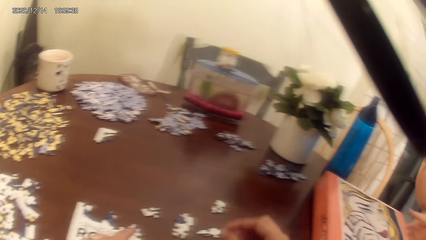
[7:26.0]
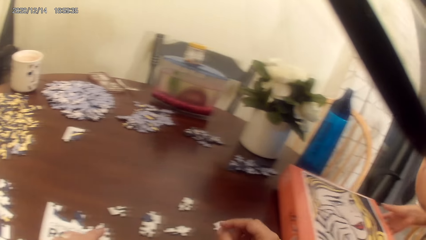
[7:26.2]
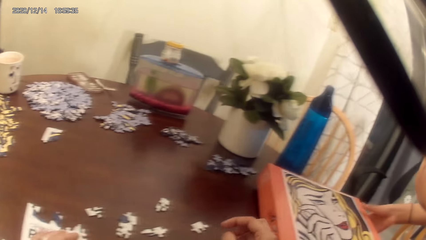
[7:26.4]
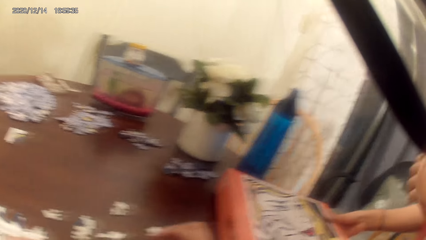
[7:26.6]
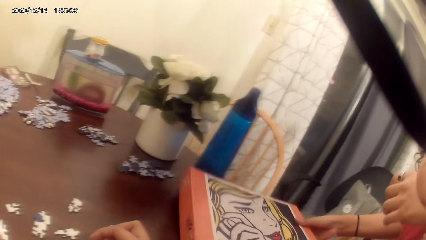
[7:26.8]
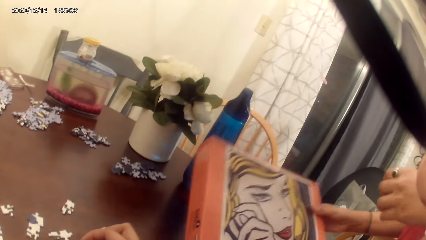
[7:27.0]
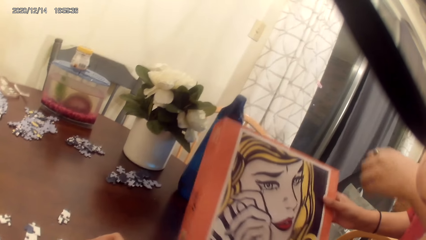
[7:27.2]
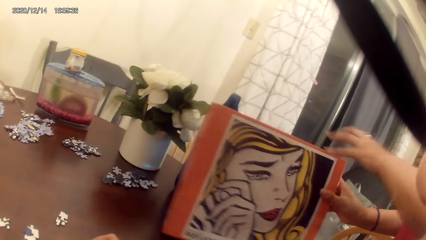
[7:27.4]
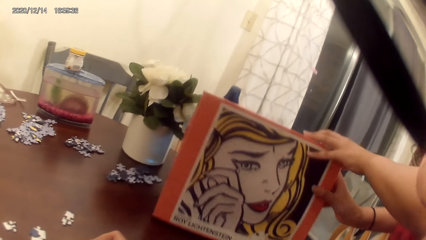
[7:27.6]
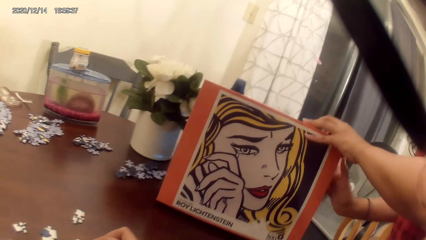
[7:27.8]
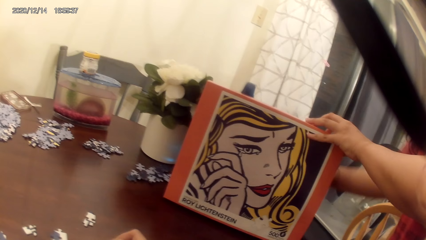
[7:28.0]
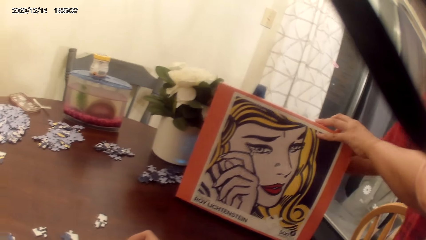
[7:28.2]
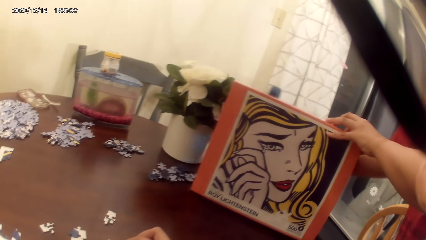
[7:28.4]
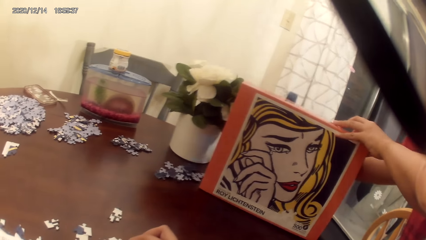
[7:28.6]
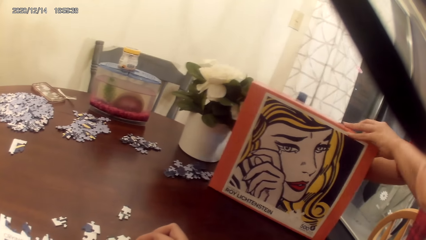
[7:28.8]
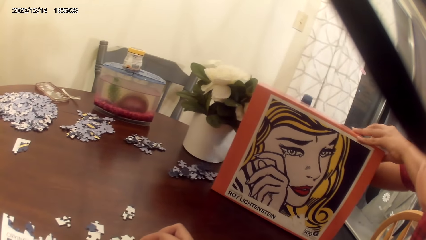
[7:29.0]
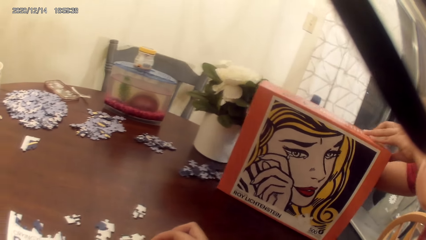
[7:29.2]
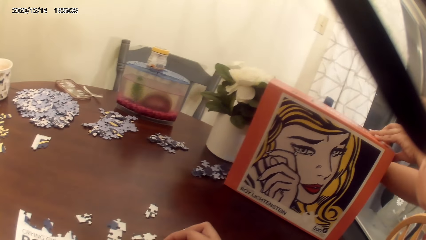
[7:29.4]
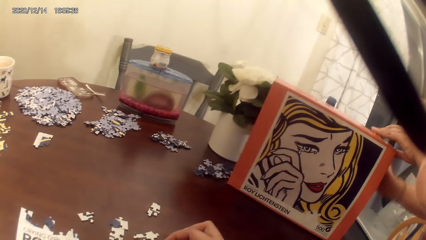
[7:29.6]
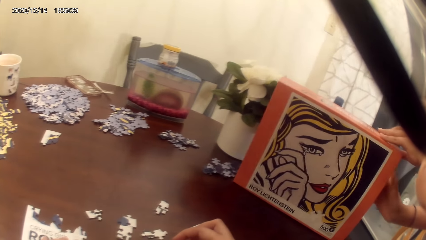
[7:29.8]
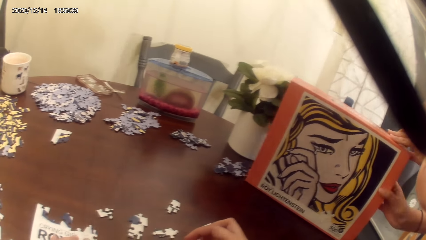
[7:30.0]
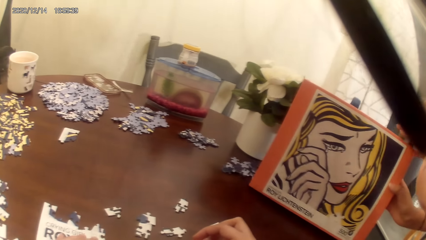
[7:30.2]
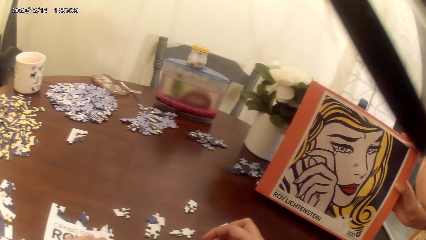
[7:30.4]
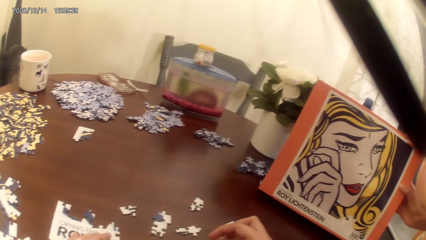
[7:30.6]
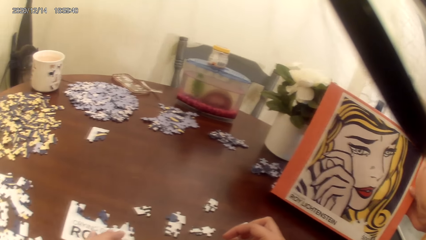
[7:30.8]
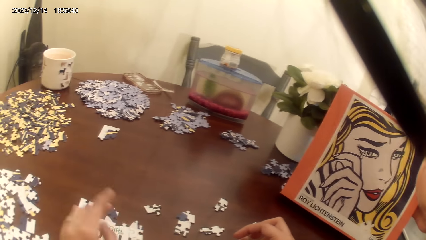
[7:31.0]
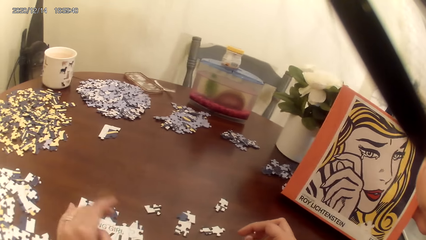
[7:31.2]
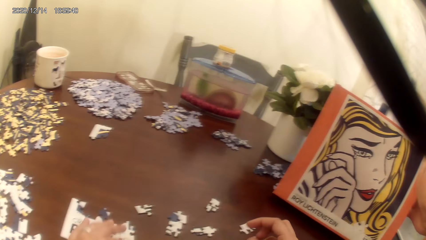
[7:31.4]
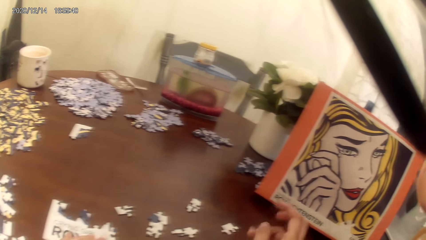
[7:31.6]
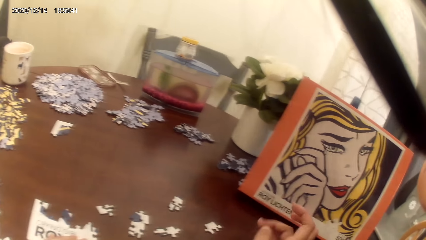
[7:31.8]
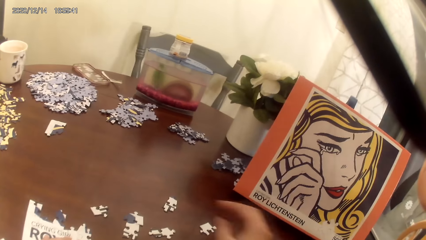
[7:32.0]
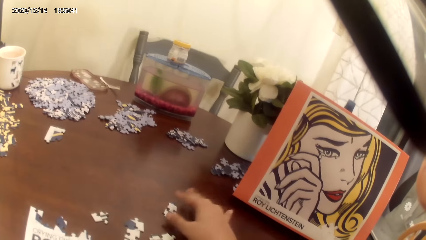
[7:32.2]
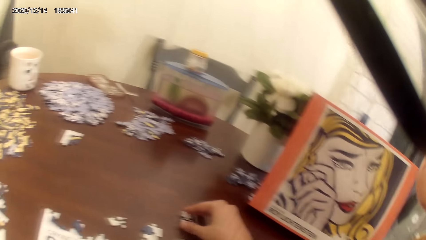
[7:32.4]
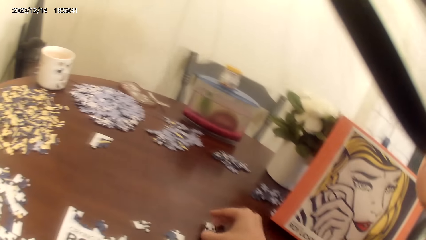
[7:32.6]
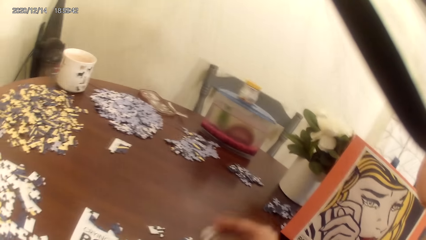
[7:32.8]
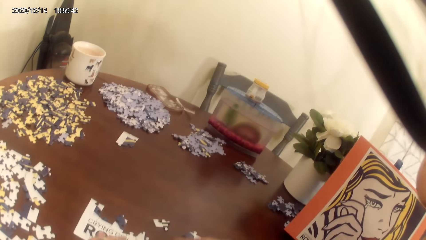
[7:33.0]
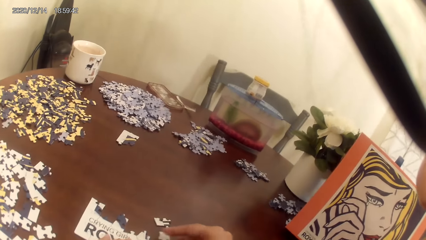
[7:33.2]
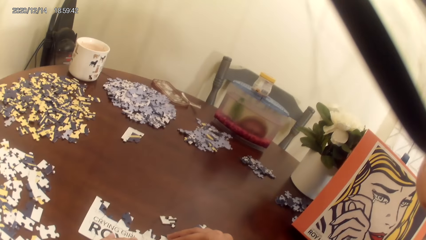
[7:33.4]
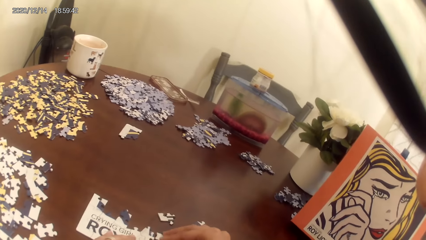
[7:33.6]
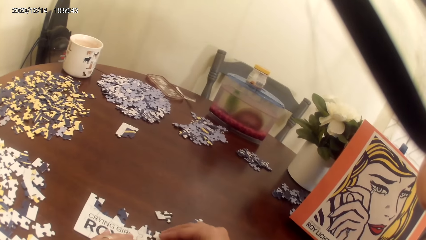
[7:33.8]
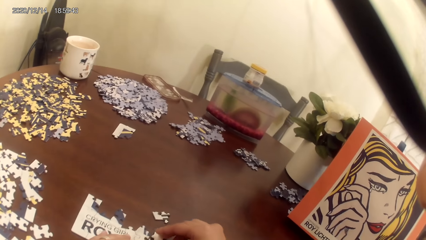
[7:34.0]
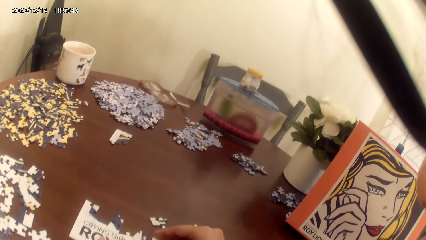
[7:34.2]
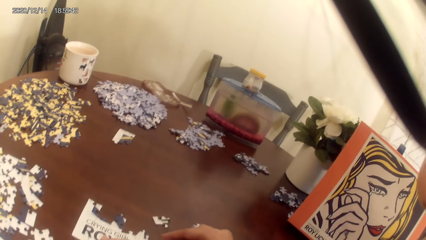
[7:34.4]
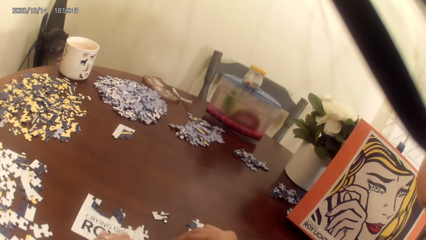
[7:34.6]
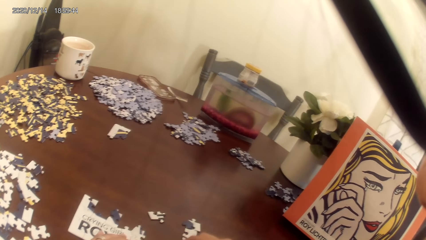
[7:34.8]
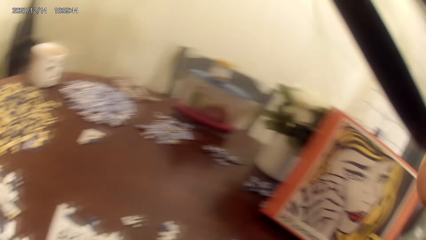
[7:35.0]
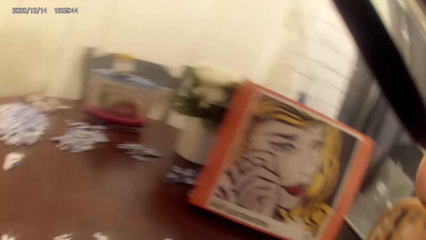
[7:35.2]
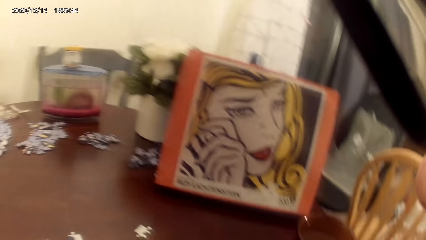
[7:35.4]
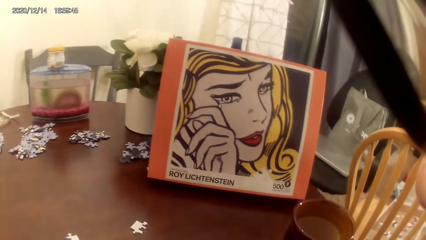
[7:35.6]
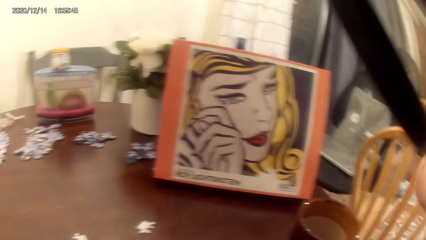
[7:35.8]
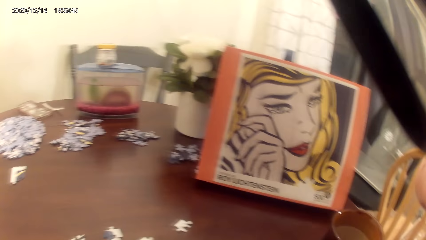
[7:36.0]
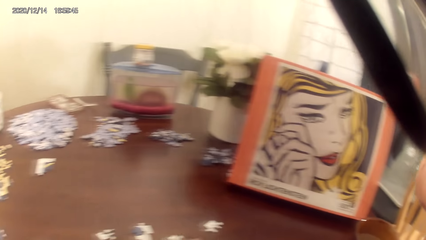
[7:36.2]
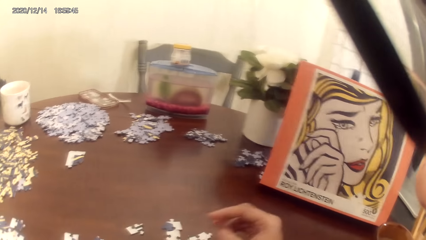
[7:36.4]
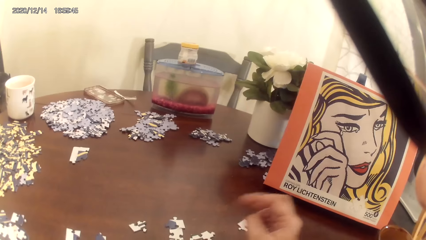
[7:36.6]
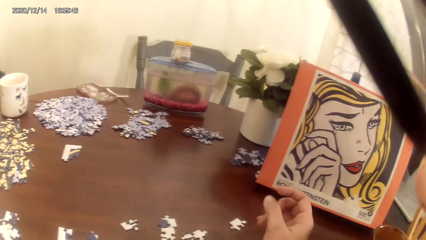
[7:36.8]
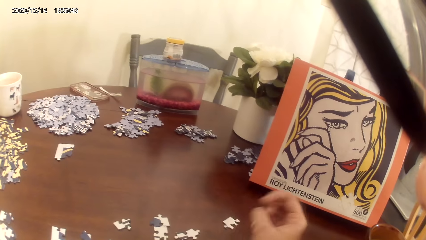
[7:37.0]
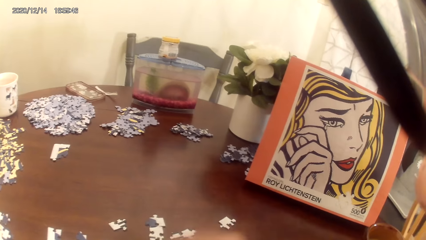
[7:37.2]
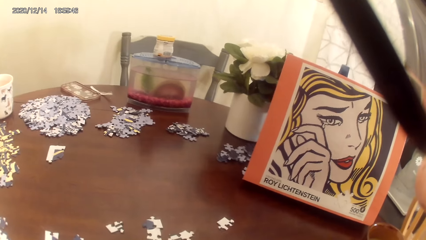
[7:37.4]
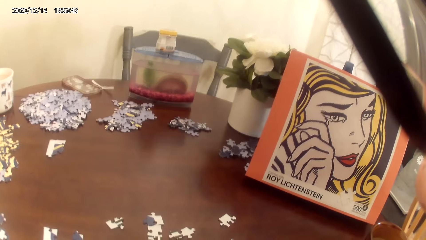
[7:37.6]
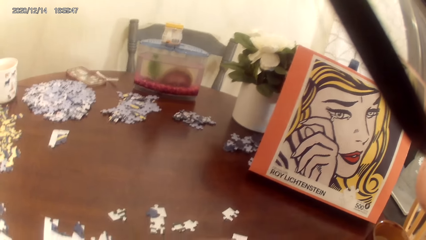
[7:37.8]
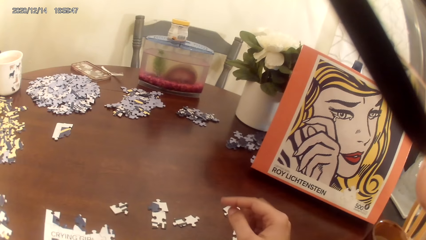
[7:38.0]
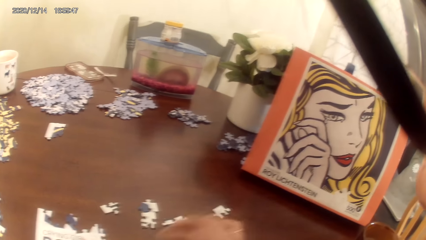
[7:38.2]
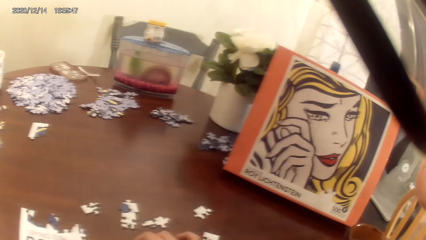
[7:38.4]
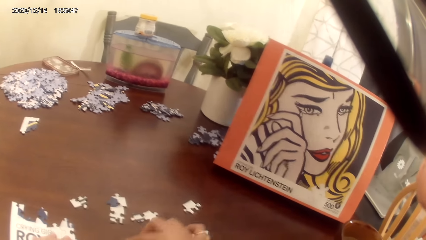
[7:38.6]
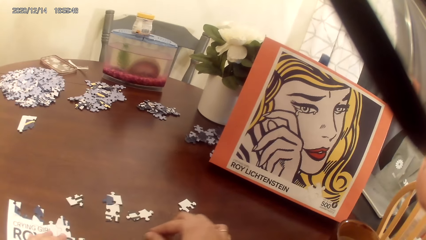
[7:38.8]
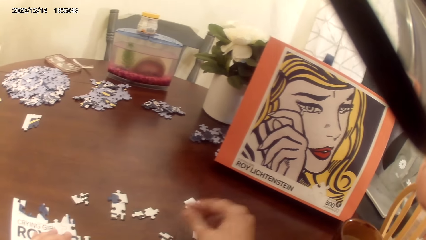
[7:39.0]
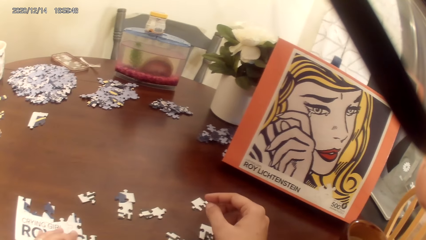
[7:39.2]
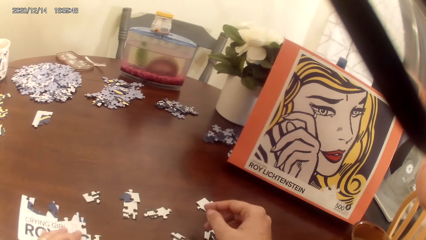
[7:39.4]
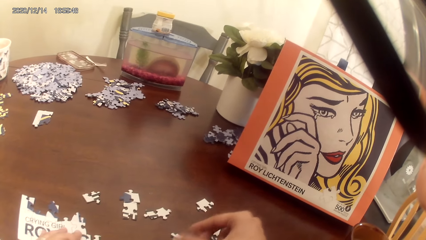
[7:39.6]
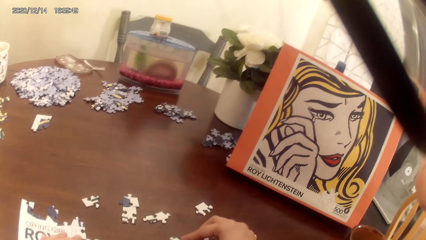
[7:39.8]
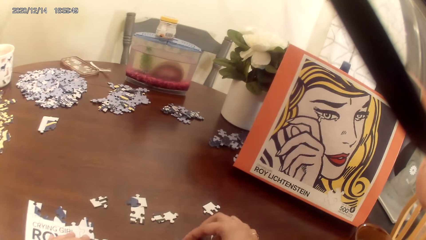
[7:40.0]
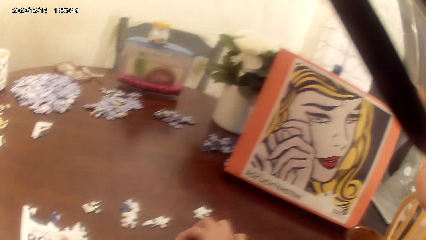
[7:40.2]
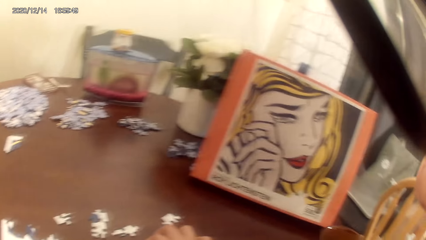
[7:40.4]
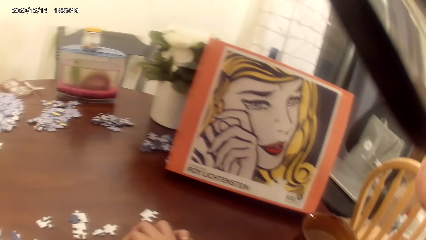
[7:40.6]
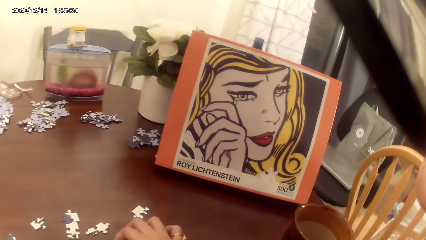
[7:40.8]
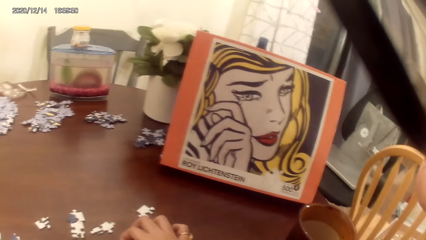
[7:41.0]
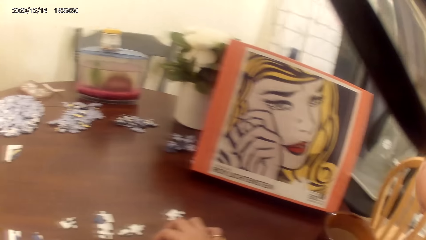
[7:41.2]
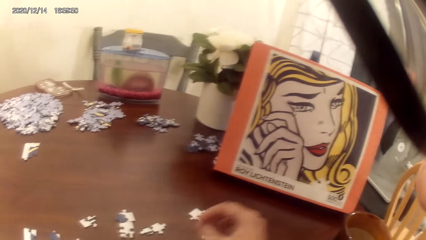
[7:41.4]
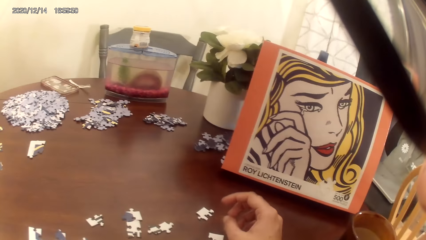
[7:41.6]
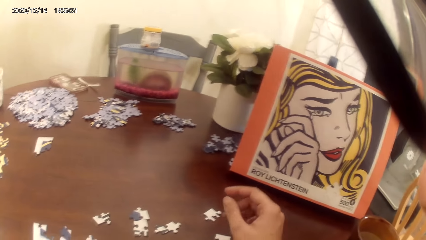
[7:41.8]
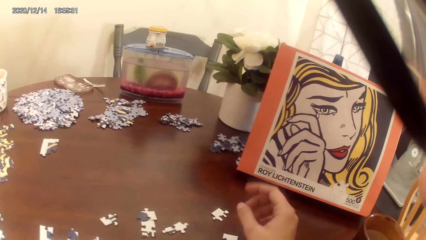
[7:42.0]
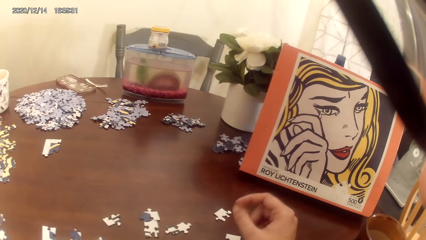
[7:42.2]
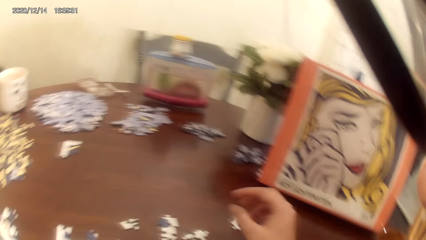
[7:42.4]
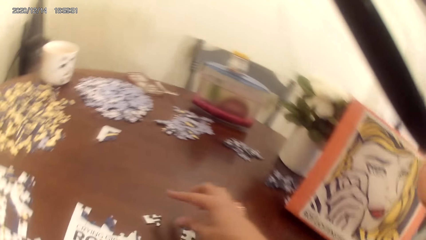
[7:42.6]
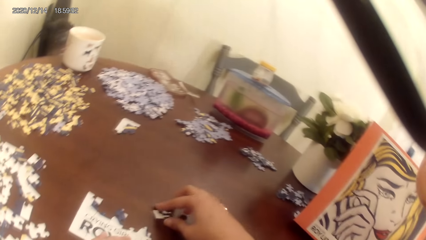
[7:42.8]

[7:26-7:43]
A person picks up a card bag on the cardboard. The camera wearer and the person act on the music from a radio. The camera wearer plays the game. They act on the music from the radio.
